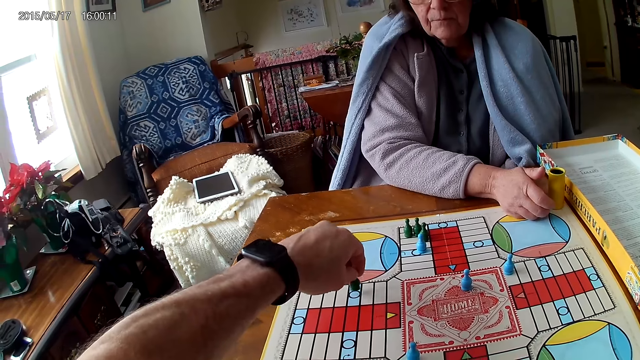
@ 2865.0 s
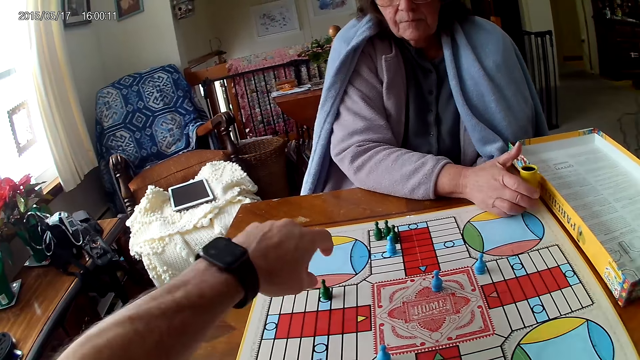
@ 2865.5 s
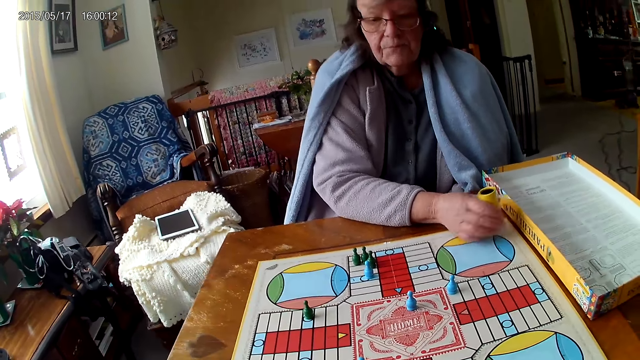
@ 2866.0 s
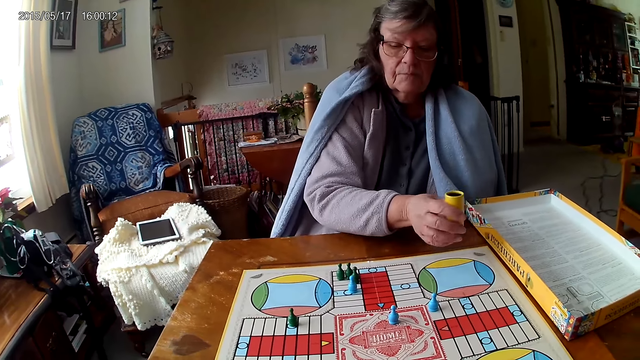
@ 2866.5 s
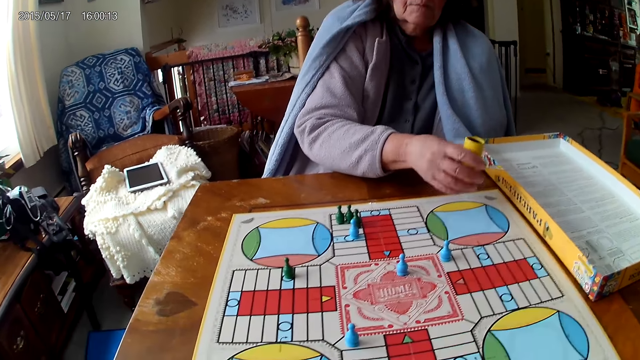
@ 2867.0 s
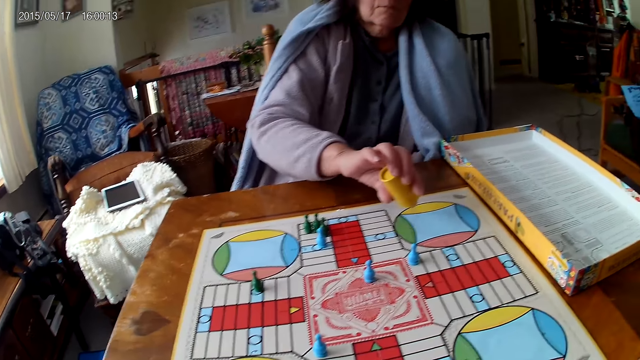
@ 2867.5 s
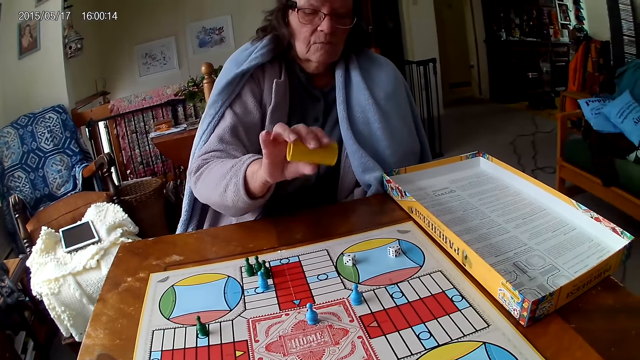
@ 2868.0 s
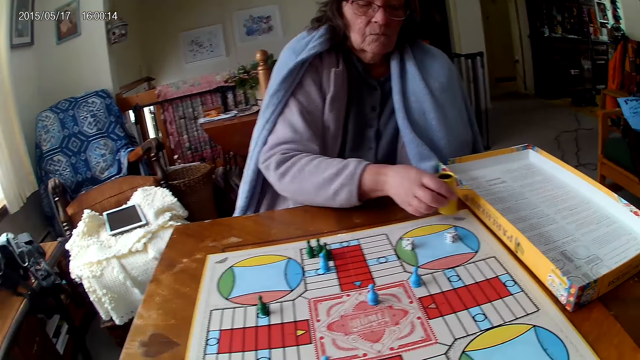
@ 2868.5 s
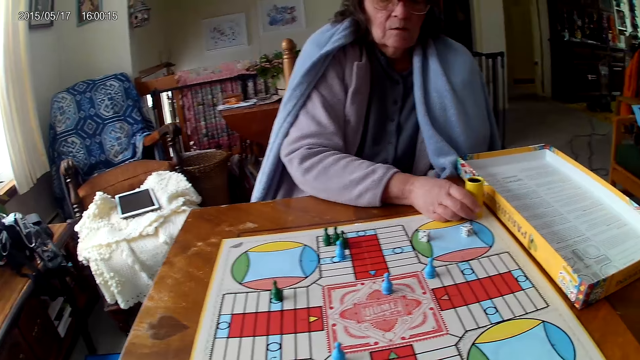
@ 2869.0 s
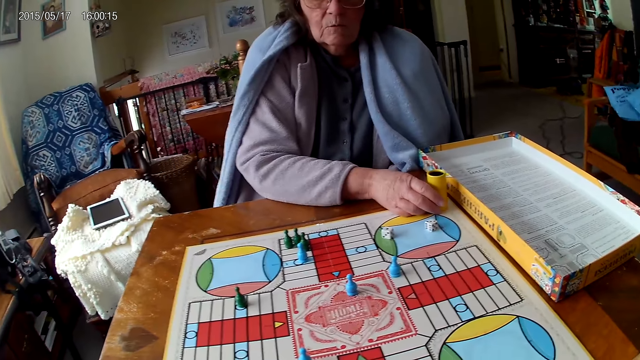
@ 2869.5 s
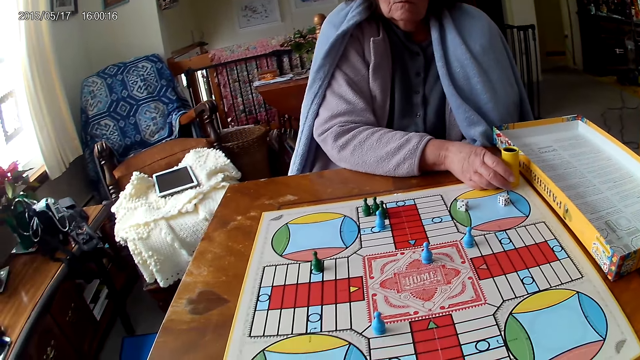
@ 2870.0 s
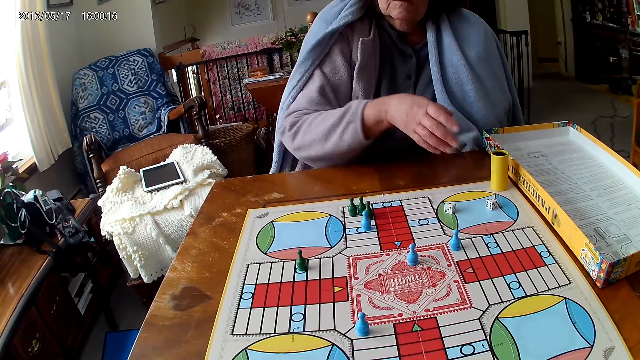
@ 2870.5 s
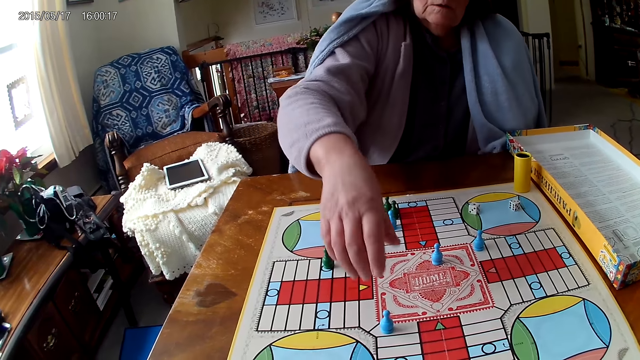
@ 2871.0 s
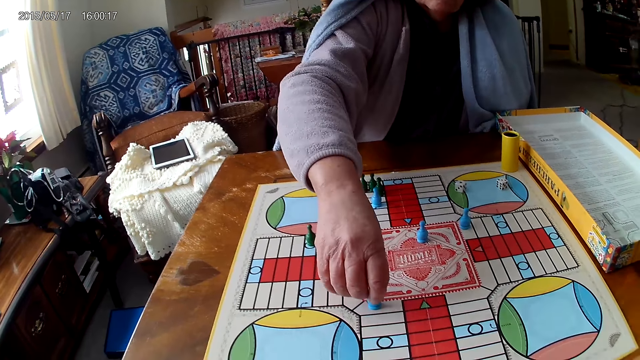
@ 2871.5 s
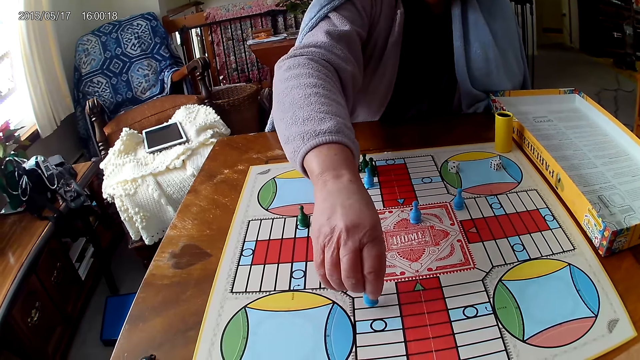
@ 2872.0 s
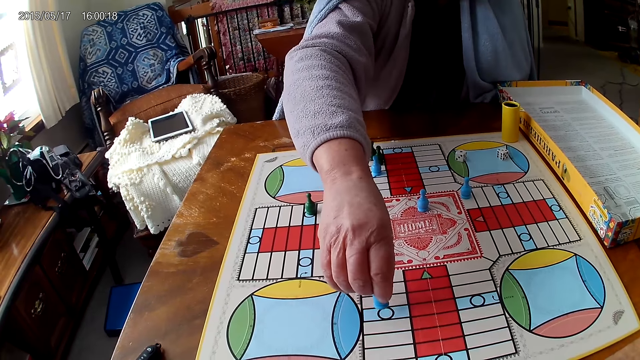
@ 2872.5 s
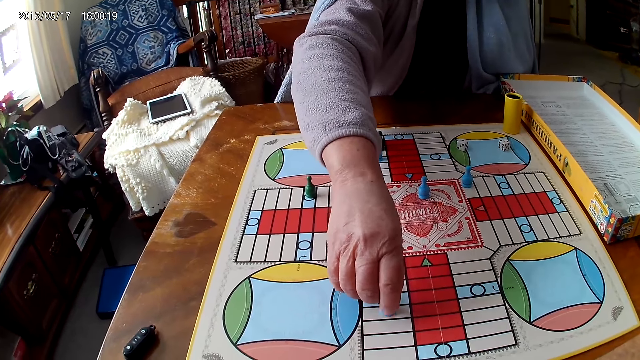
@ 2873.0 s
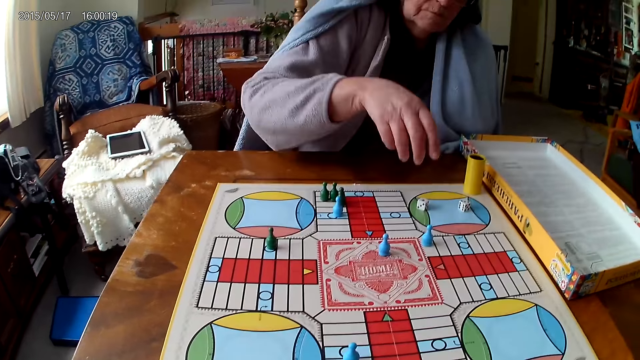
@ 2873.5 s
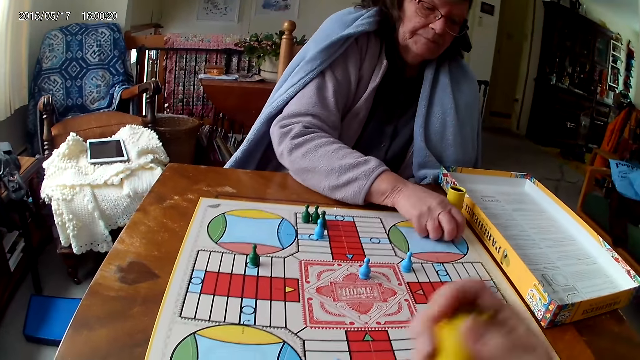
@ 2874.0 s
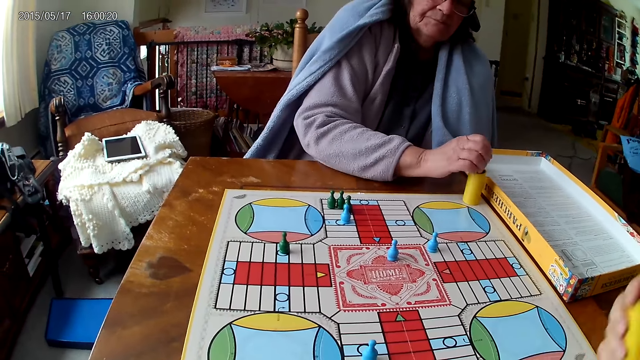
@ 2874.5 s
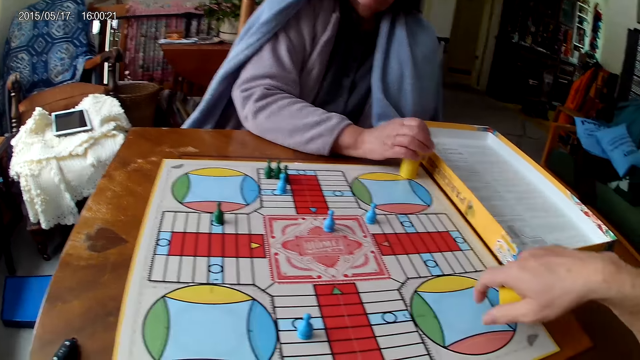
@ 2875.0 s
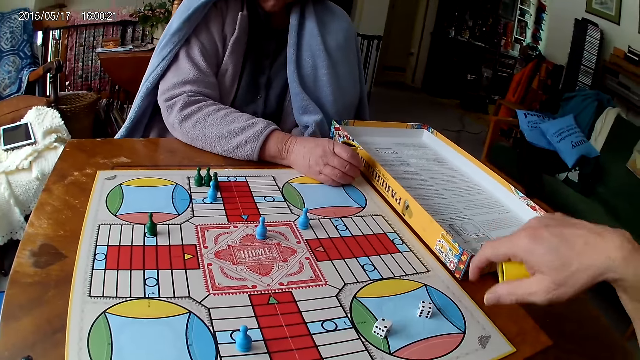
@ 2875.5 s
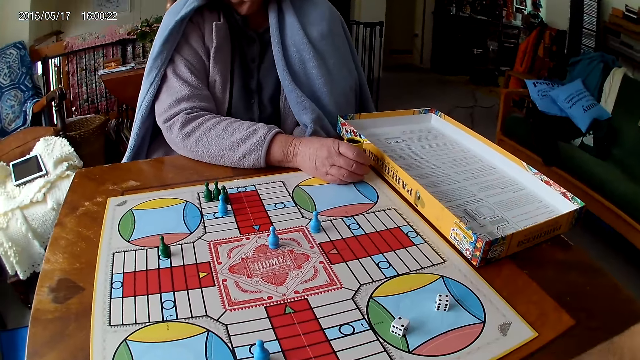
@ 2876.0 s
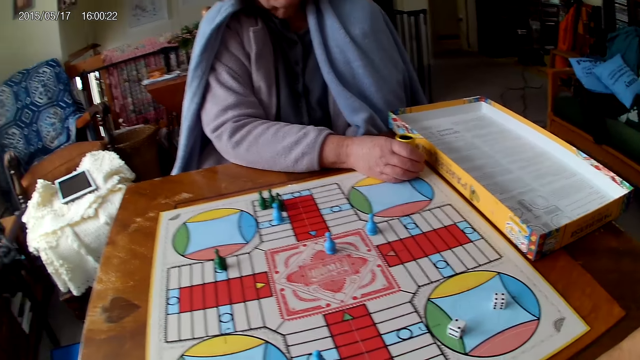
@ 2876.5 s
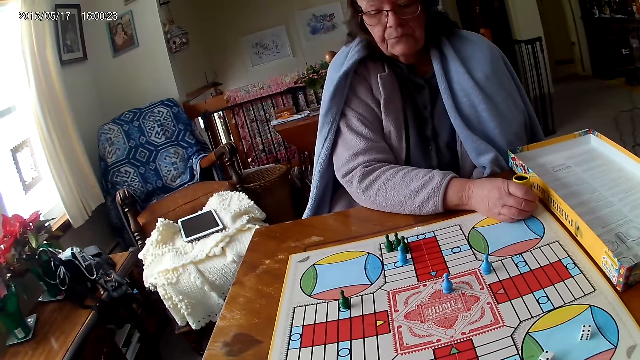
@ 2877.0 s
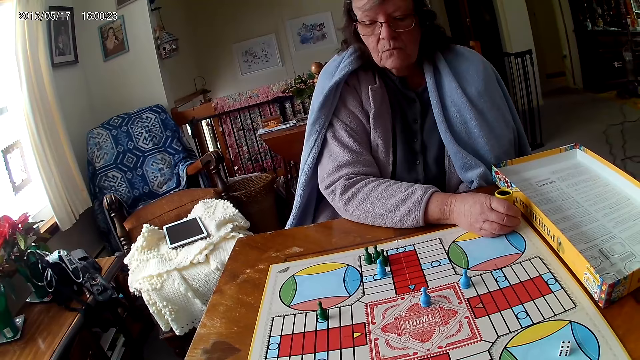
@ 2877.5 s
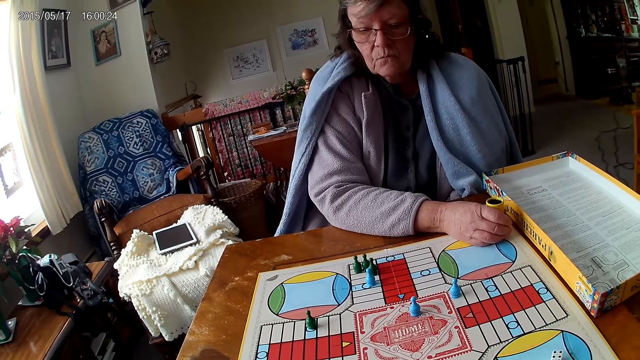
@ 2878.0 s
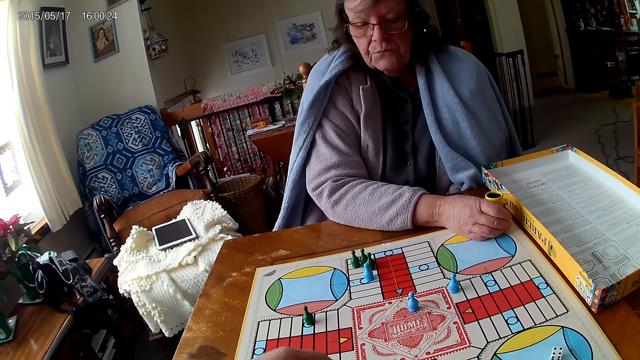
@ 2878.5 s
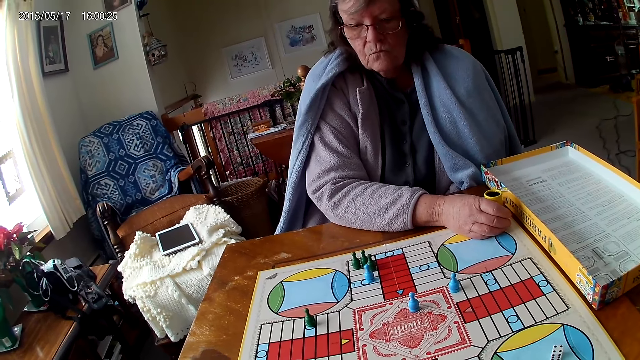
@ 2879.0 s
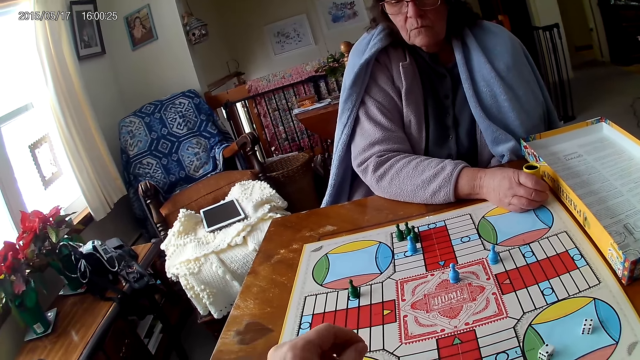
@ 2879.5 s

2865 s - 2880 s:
A woman holds her container with her right hand. She shakes her container with her right hand. The camera wearer spins the dice. The woman drops the dice in her container on the Ludo board. The camera wearer drops the dice. The woman drops her container on the Ludo board. The camera wearer moves the dice. The woman moves a piece on the Ludo board with her right hand and picks her dice from the Ludo board with her right hand. The camera wearer picks the dice. The woman drops the dice into her container. The camera wearer shakes his container with his right hand and drops the dice in his container on the table.

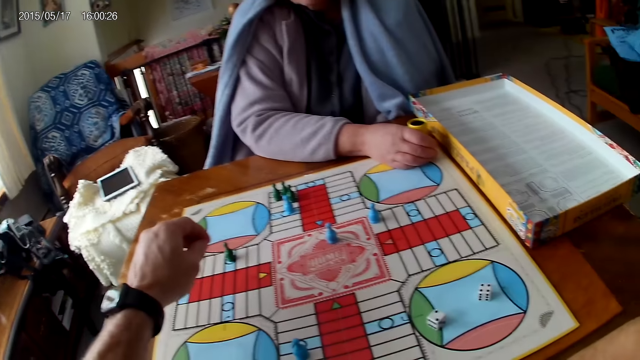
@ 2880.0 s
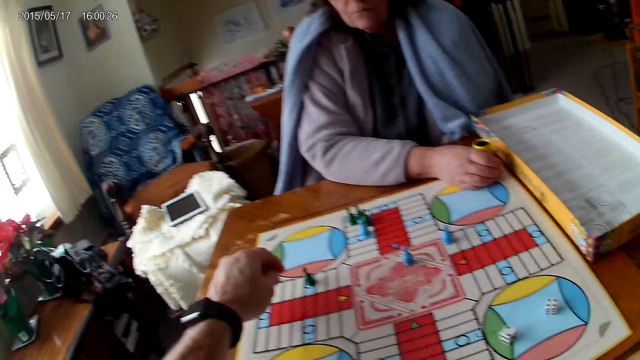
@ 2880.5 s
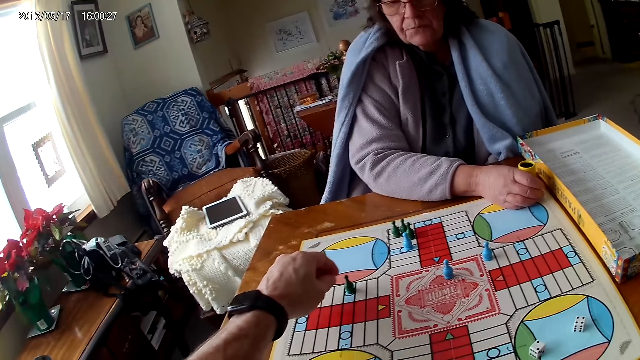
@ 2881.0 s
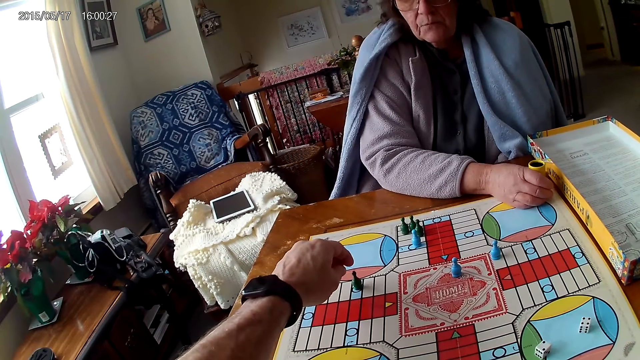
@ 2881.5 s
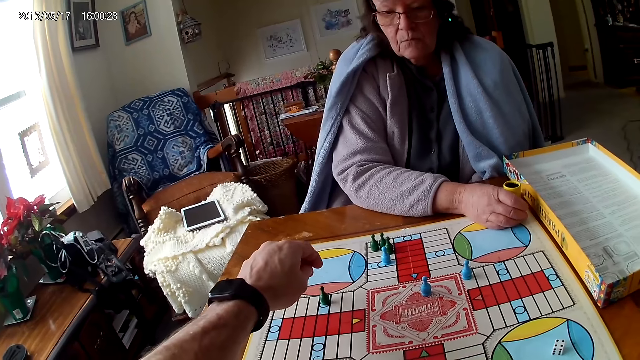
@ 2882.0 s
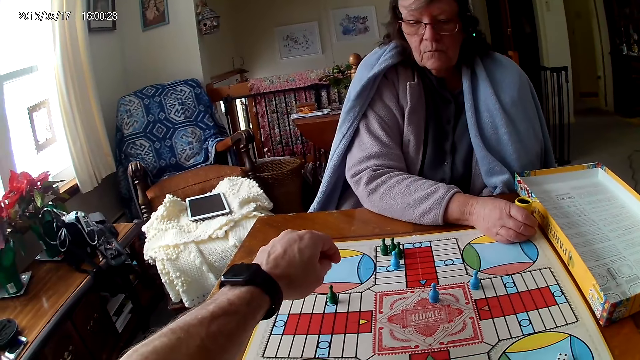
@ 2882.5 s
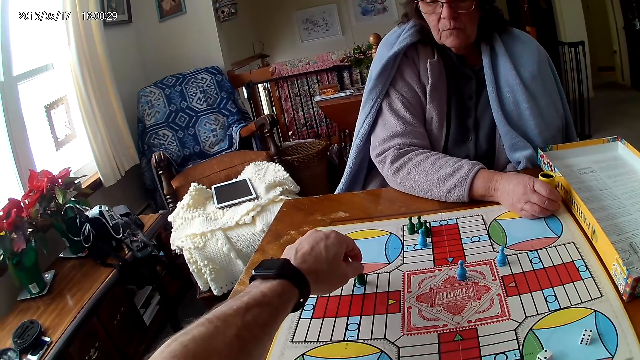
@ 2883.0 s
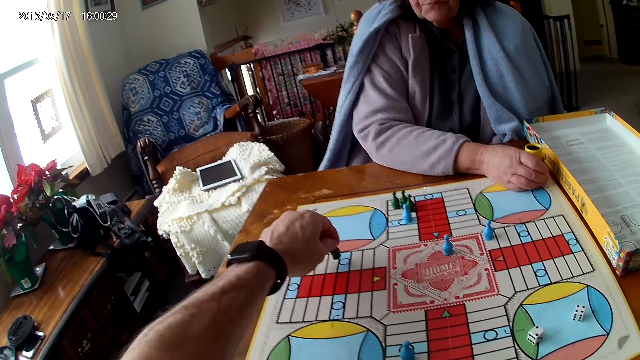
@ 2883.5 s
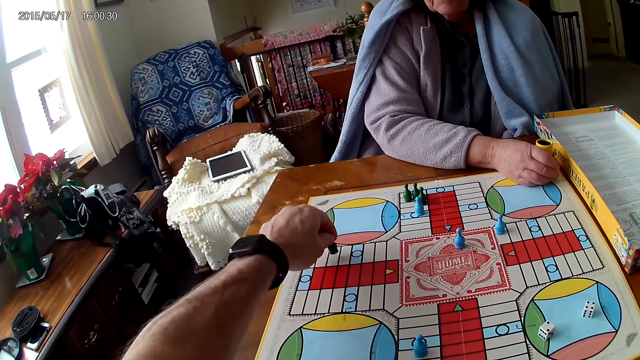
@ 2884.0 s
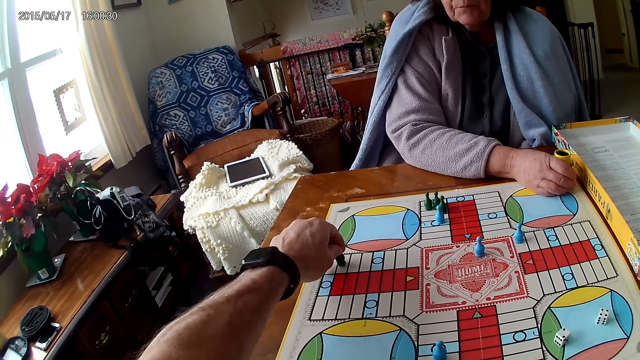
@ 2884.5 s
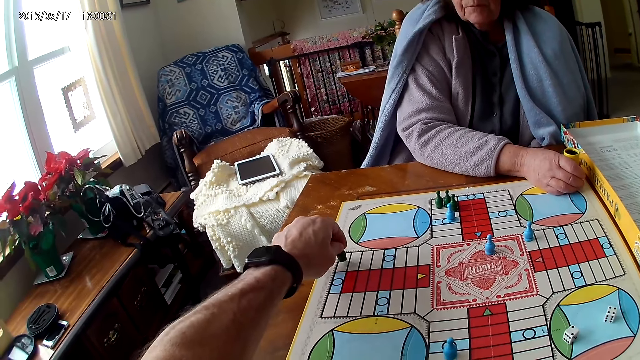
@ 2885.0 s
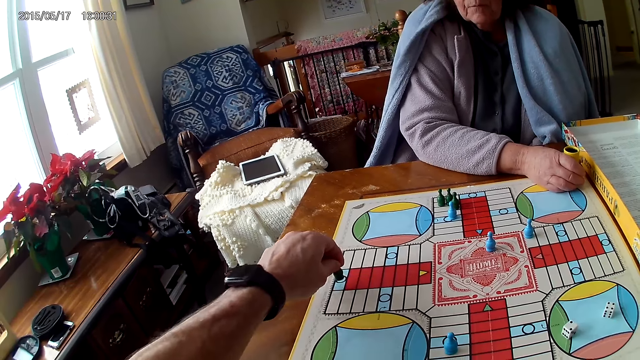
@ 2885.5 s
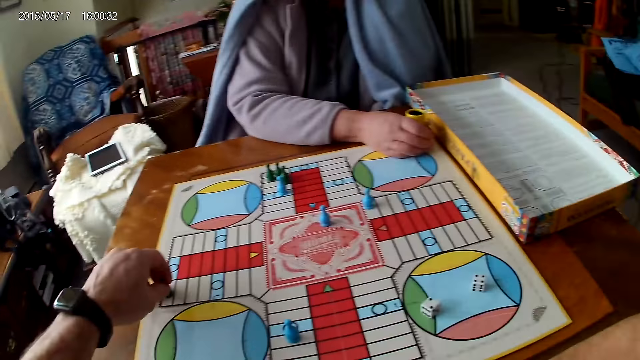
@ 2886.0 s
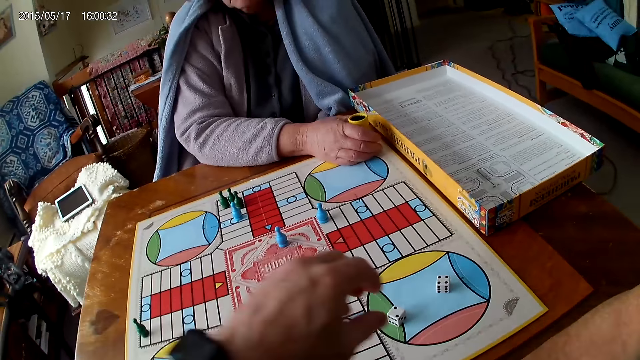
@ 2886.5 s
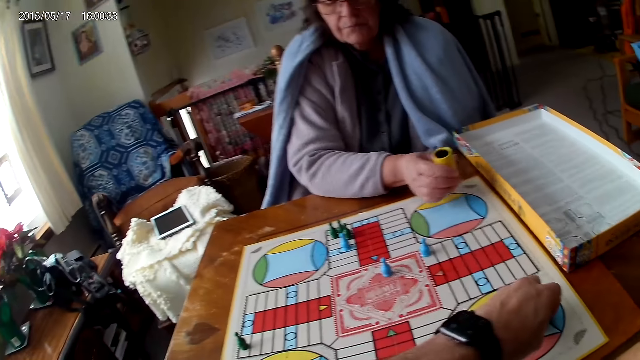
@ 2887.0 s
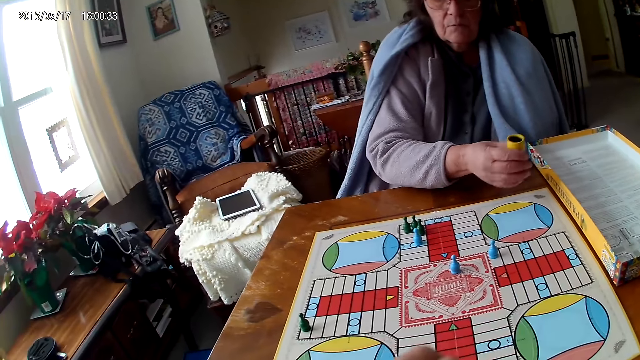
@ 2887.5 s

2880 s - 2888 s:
A woman picks the dice. The camera wearer moves a piece on the Ludo board with his right hand. The woman moves the dice. The camera wearer picks his dice from the Ludo board with his right hand. The woman picks the dice and shakes her container with her right hand.
